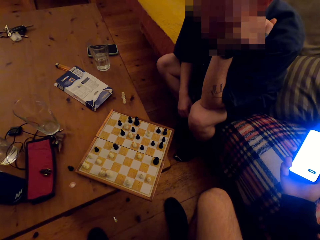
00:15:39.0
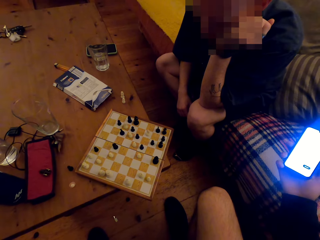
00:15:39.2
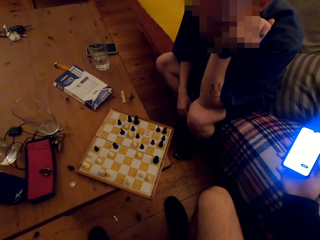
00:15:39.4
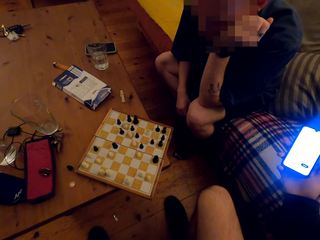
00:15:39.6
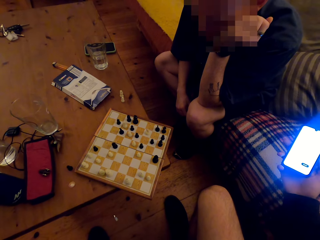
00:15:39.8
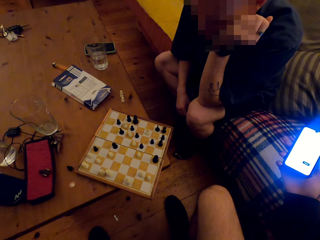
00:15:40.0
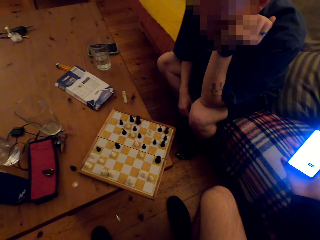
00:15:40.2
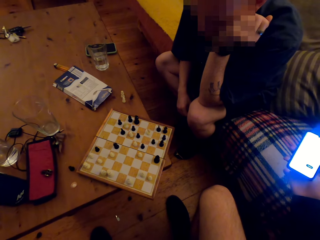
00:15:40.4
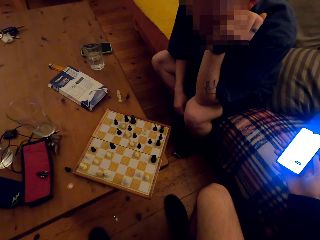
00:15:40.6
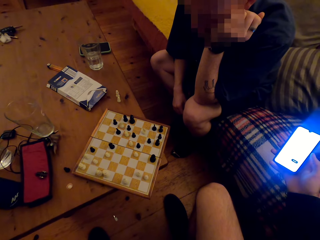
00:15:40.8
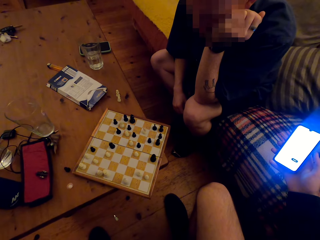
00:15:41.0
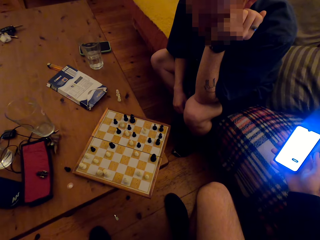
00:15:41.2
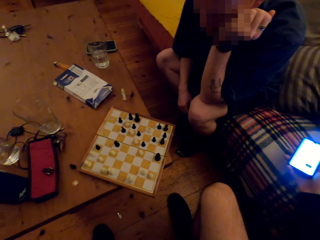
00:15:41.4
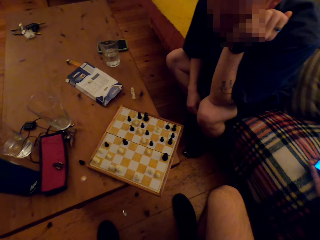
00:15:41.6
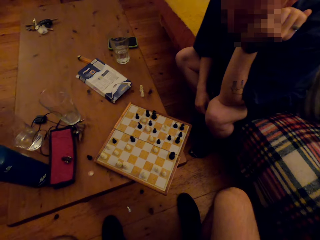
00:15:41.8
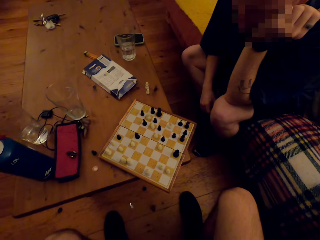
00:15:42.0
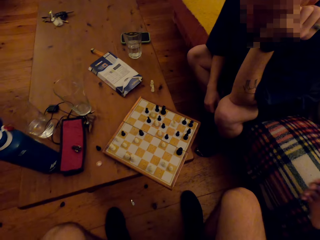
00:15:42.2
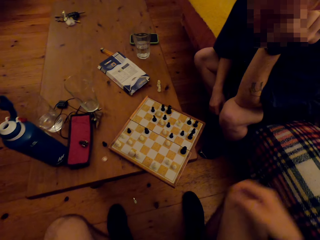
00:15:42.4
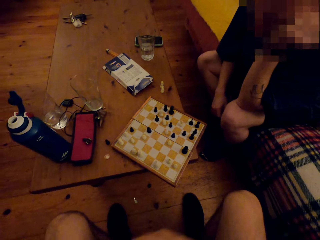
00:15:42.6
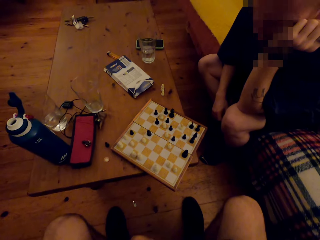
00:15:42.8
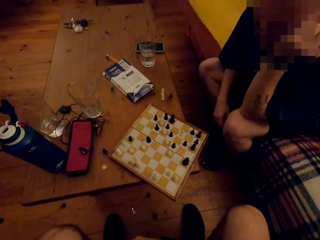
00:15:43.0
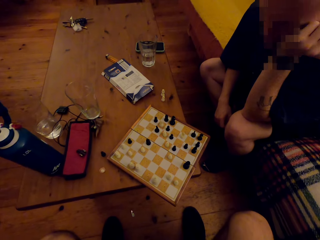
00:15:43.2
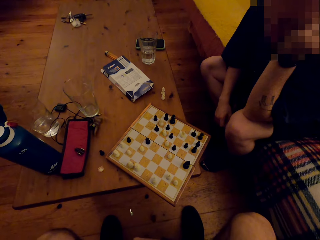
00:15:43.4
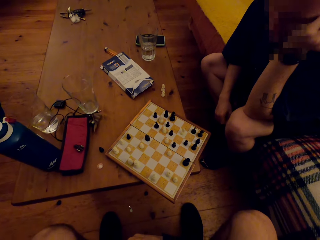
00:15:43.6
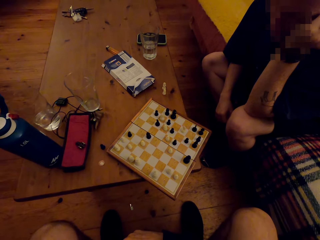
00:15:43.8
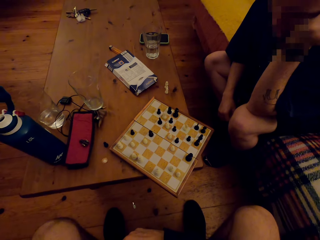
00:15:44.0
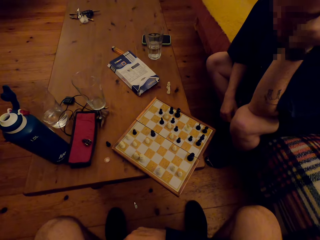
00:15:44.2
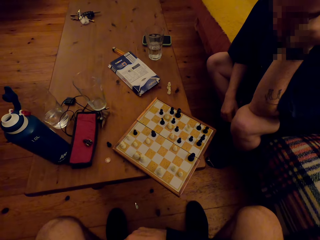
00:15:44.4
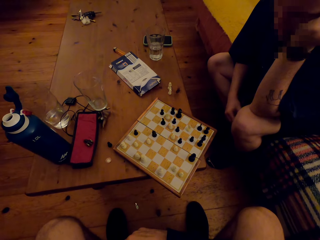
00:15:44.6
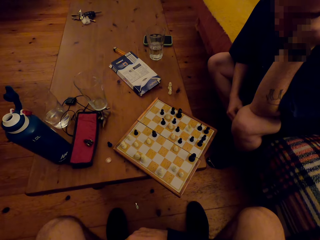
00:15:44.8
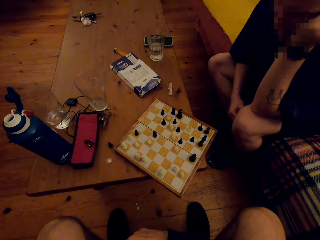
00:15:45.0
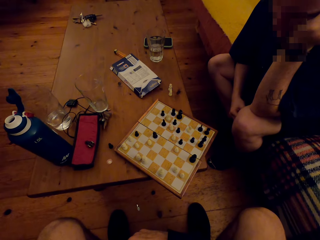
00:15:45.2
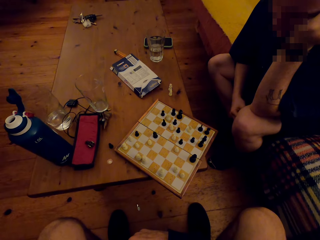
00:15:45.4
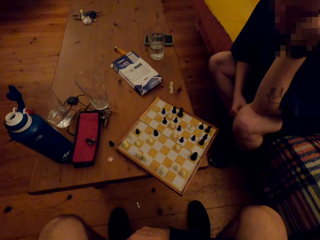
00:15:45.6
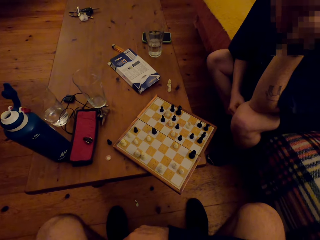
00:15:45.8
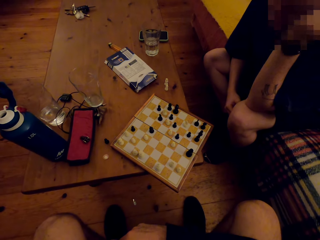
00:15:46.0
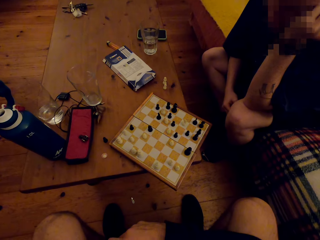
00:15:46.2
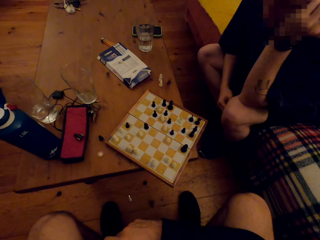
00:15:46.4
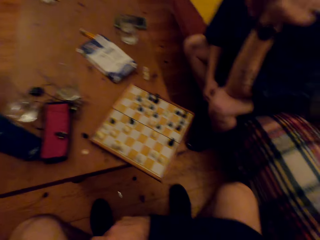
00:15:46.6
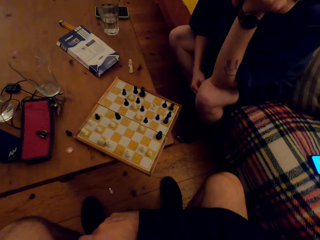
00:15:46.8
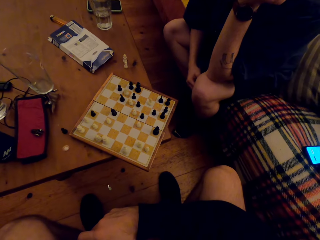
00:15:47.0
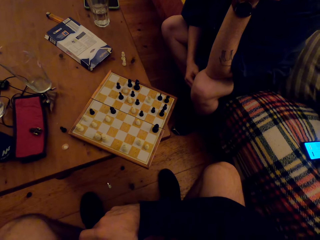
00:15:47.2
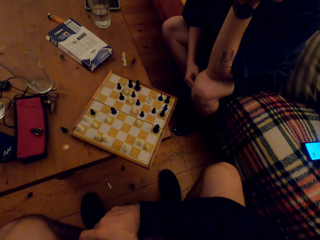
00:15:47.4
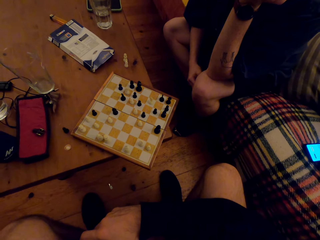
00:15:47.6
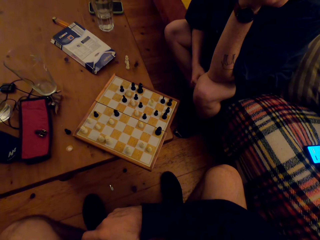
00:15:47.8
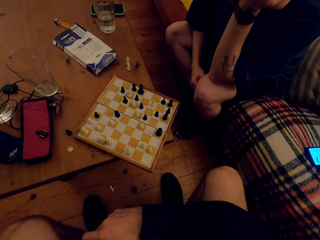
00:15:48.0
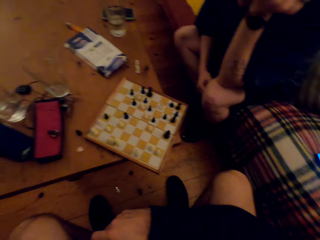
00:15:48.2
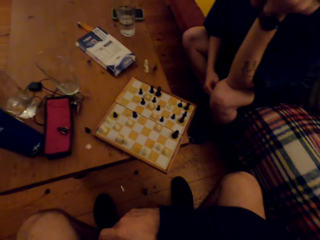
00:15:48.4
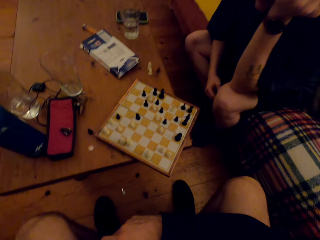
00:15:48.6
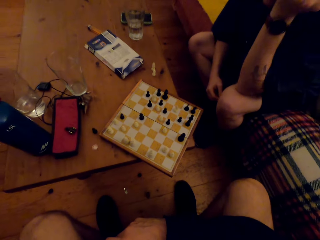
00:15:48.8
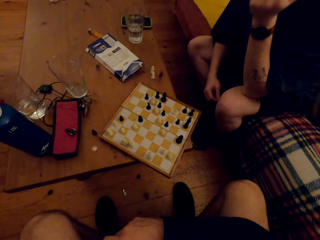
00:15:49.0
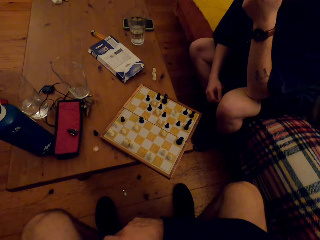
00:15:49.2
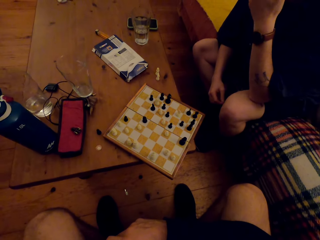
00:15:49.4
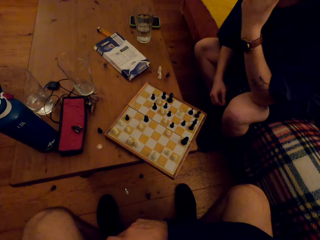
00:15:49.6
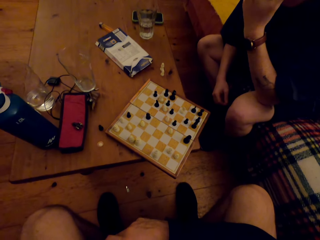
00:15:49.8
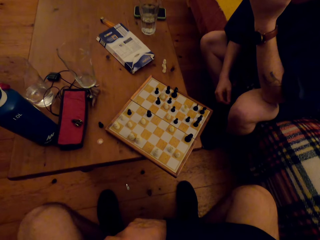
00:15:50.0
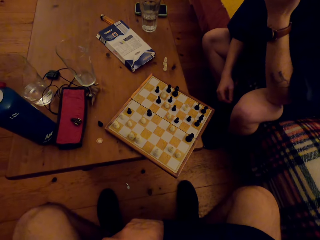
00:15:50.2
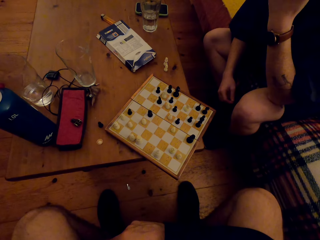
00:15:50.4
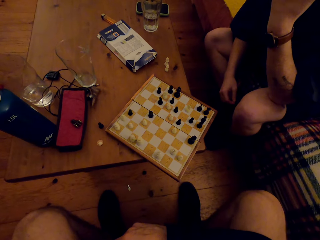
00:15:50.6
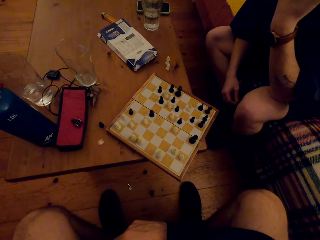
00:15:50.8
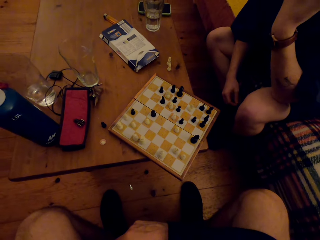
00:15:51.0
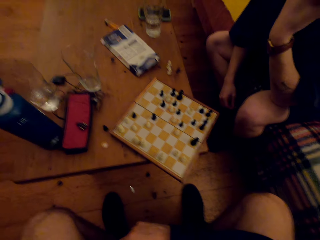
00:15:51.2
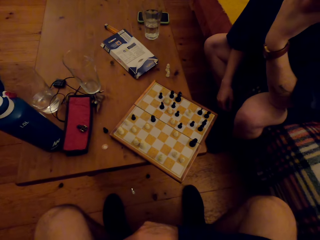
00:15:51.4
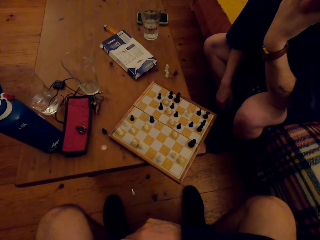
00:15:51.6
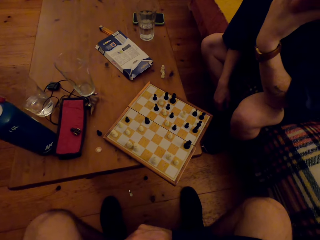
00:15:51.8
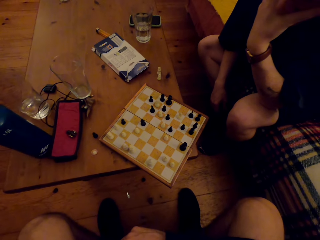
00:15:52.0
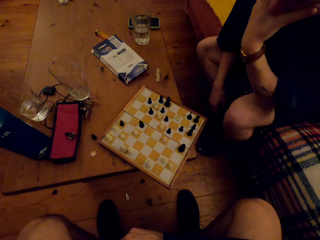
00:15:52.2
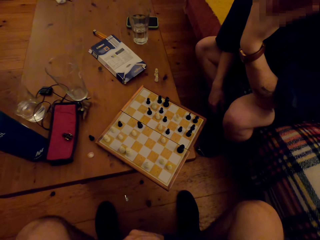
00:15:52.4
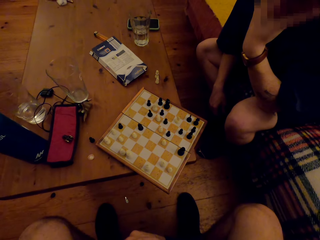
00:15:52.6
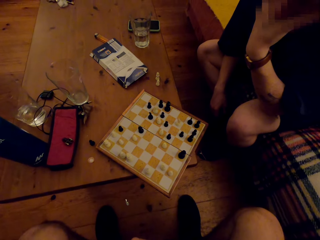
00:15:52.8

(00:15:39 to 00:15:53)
The camera wearer dials the phone. A man looks at the chess board. The camera wearer operates the phone. The man looks at the chess board again. The camera wearer dialogues to the man. They throw the phone on the chair and move a hand. The man moves a hand. He moves a hand again.

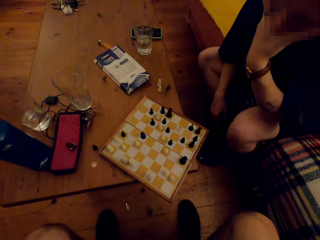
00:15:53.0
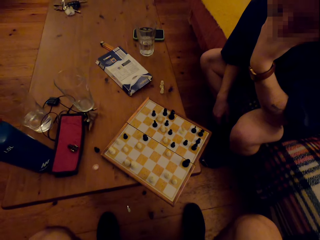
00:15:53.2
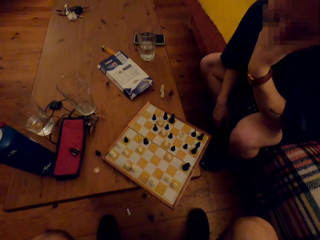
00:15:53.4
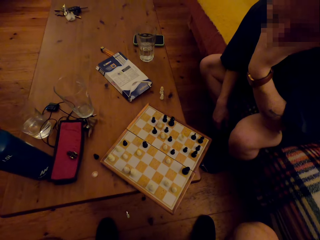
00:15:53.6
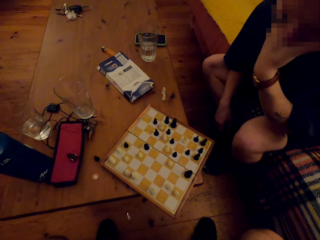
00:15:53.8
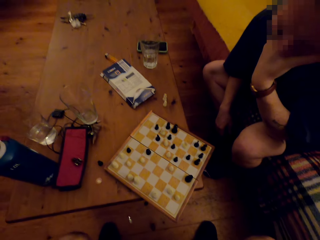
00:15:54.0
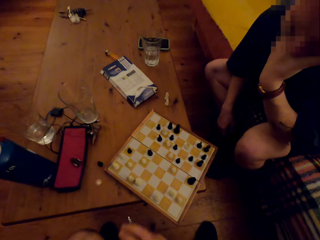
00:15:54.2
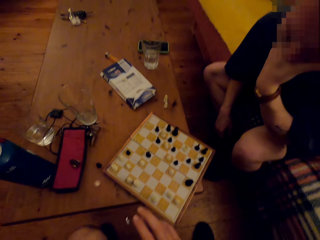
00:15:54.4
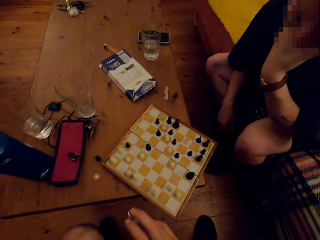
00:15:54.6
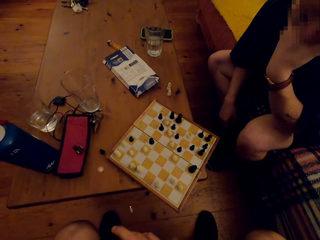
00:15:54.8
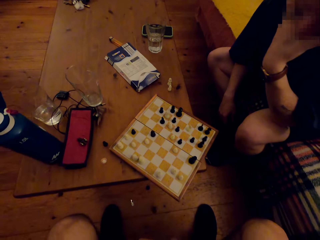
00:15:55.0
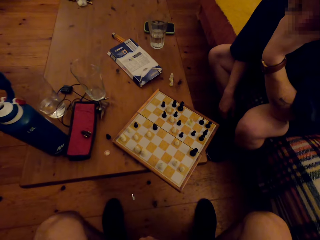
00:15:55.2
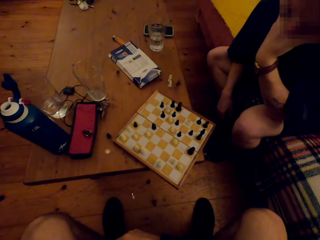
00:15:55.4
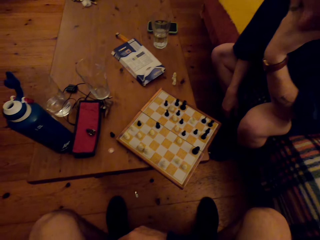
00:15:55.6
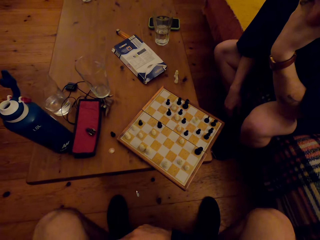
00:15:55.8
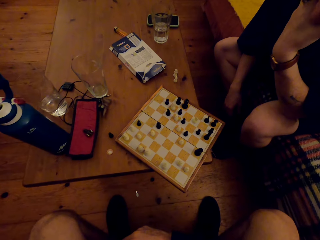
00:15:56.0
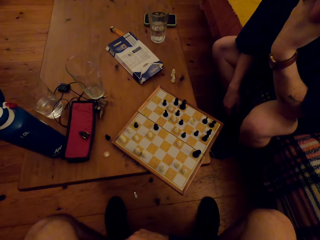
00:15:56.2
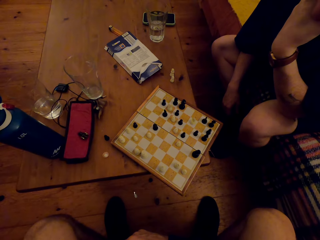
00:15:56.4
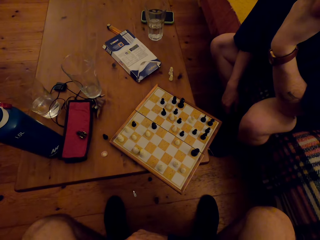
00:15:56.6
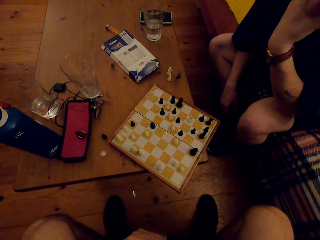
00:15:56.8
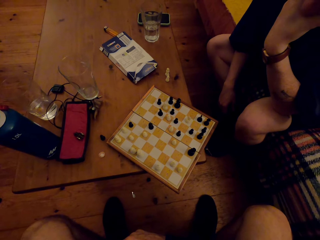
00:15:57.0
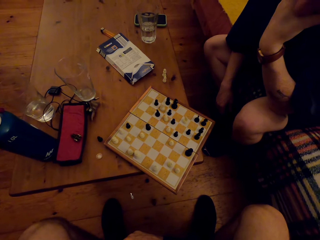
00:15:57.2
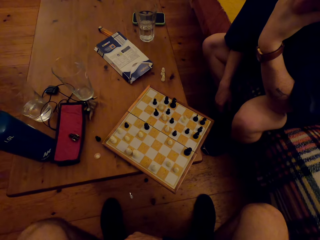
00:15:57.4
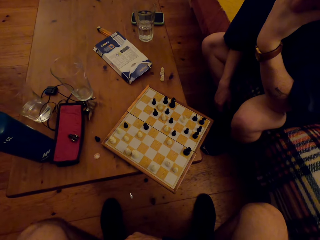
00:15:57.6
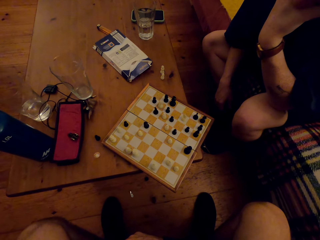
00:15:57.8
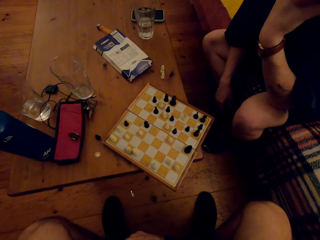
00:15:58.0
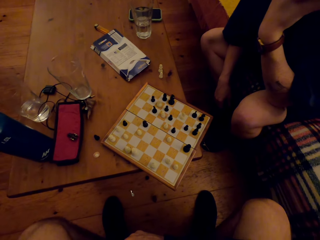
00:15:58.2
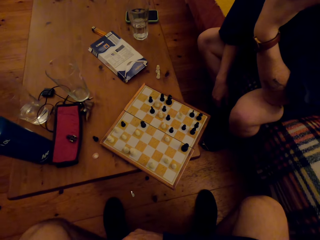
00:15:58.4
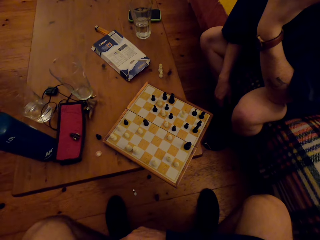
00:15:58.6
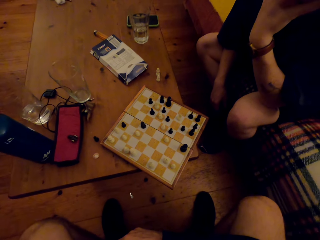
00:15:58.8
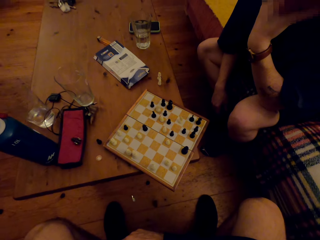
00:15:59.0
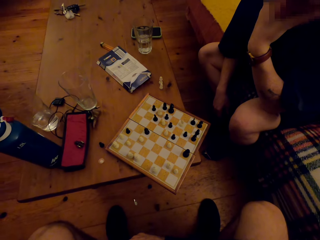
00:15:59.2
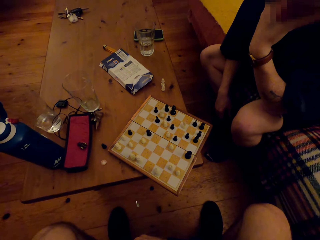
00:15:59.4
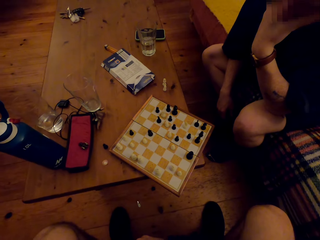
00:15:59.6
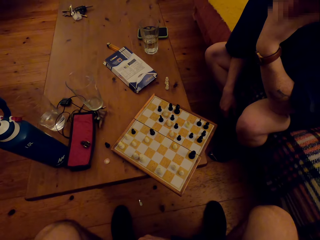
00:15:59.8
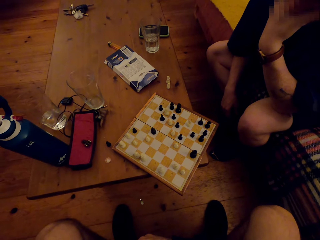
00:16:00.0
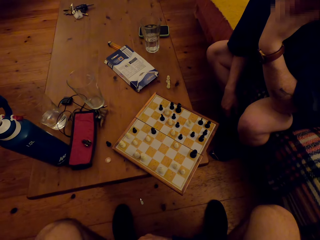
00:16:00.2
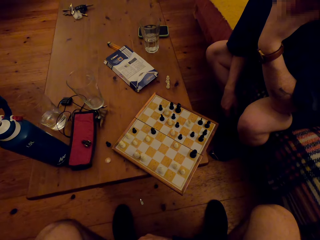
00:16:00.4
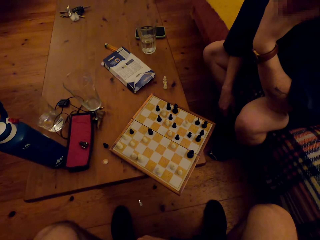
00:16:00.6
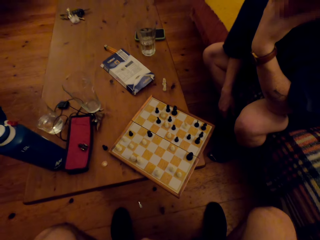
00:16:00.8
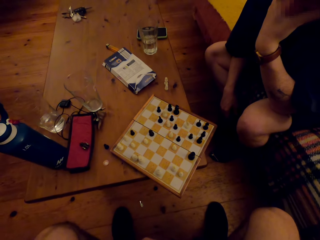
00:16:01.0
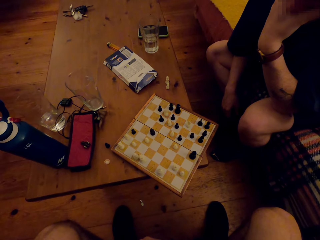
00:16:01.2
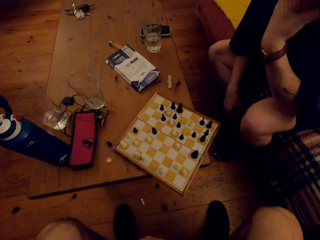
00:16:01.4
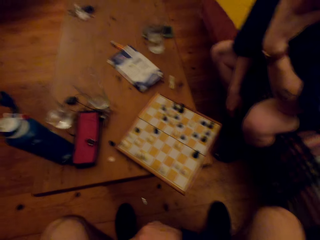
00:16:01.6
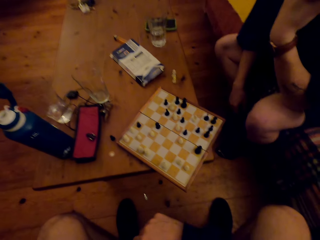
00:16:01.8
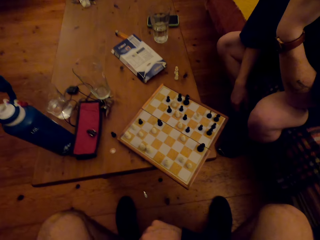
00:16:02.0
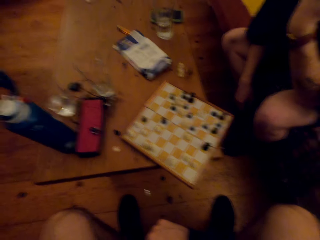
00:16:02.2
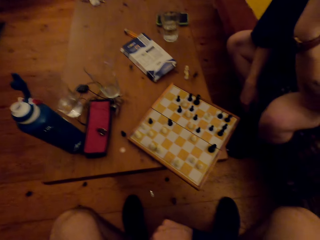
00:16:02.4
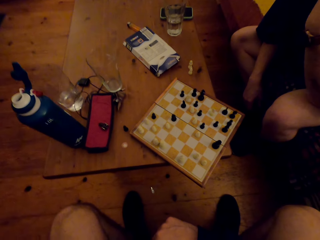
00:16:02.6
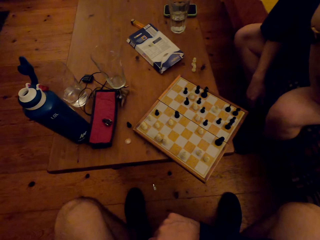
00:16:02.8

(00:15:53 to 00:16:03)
The camera wearer talks to a man and moves a hand.
